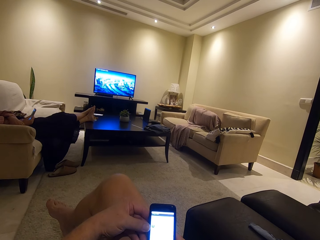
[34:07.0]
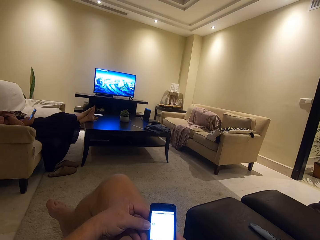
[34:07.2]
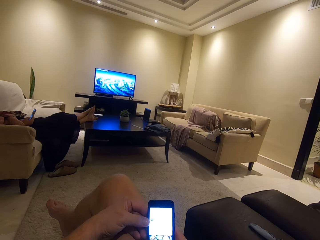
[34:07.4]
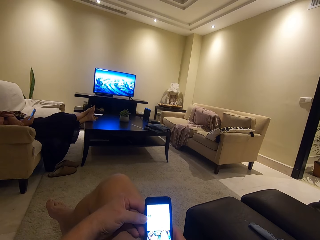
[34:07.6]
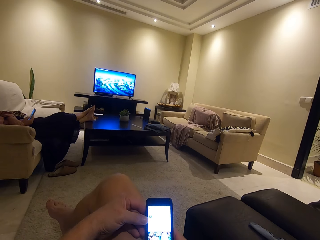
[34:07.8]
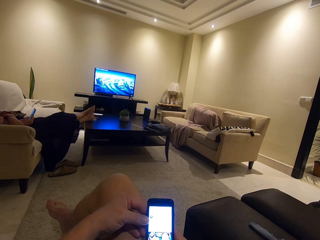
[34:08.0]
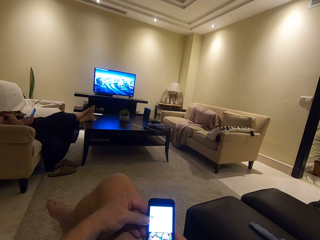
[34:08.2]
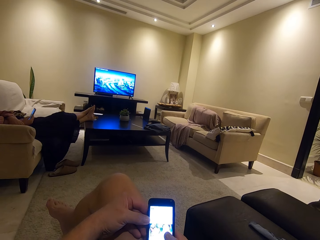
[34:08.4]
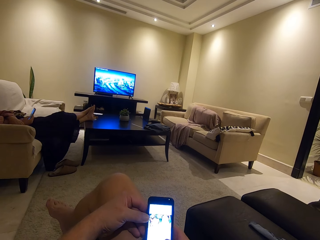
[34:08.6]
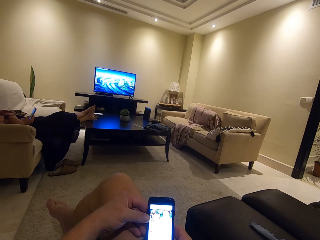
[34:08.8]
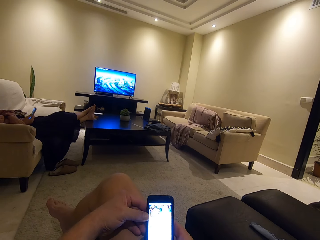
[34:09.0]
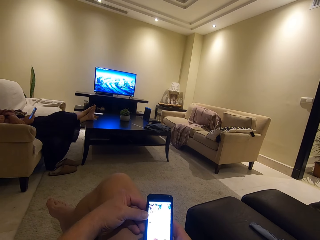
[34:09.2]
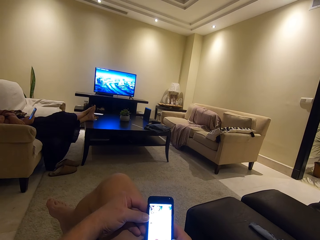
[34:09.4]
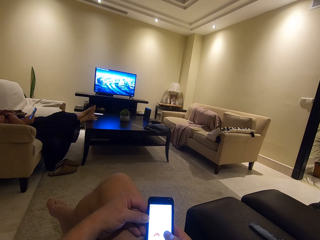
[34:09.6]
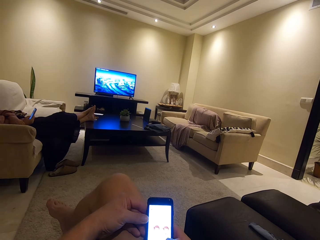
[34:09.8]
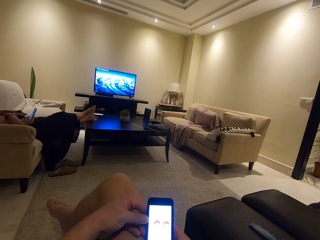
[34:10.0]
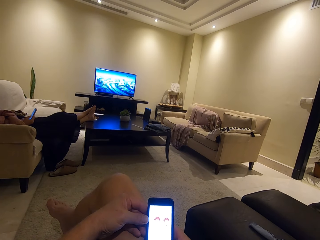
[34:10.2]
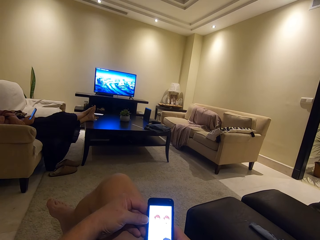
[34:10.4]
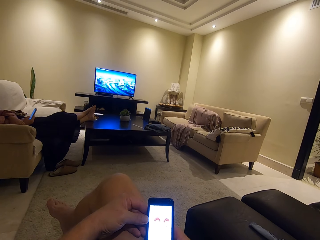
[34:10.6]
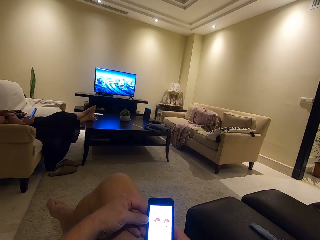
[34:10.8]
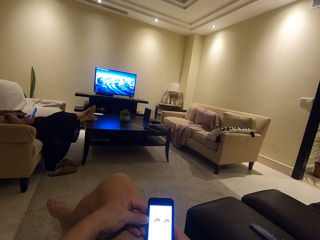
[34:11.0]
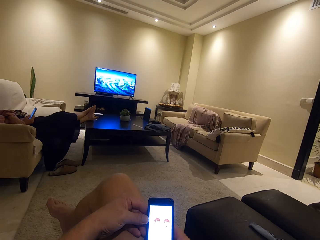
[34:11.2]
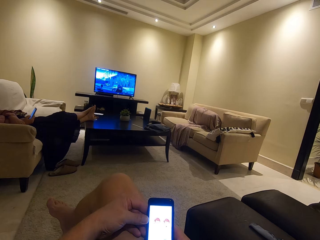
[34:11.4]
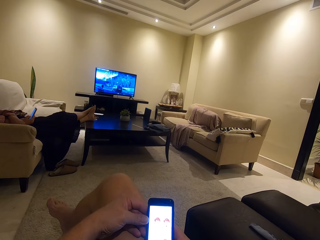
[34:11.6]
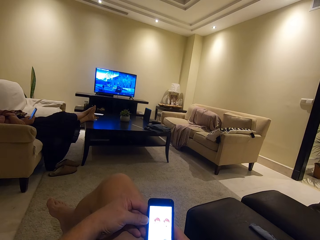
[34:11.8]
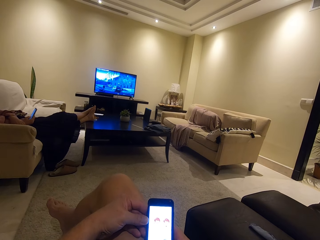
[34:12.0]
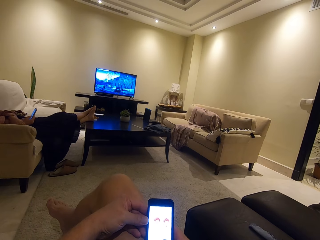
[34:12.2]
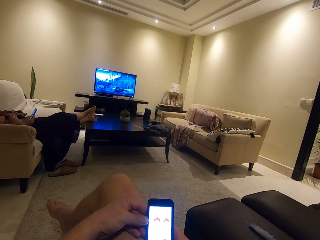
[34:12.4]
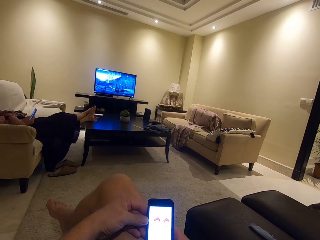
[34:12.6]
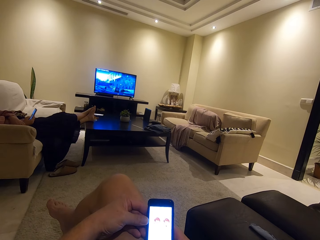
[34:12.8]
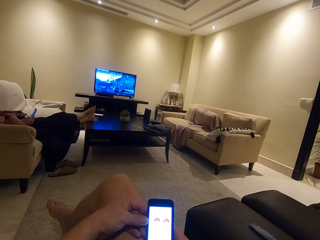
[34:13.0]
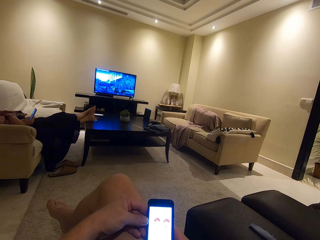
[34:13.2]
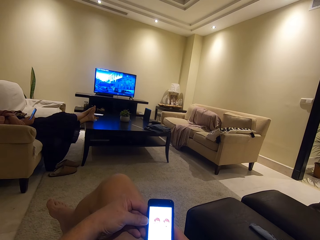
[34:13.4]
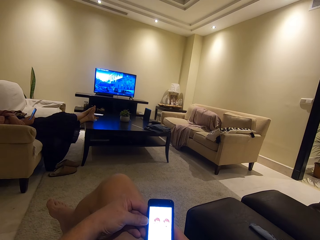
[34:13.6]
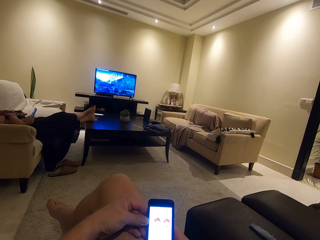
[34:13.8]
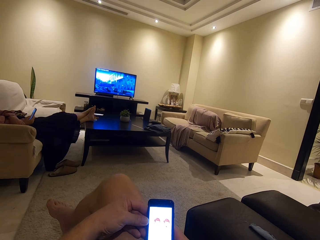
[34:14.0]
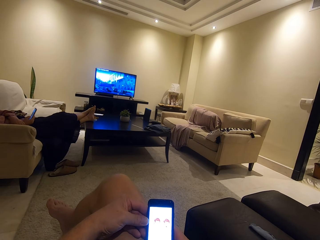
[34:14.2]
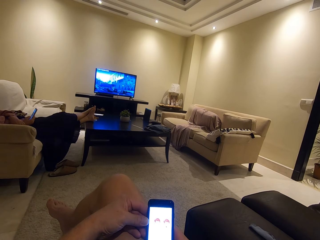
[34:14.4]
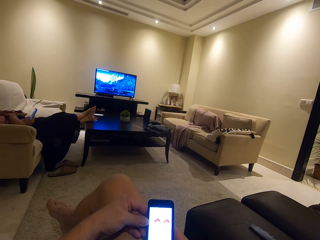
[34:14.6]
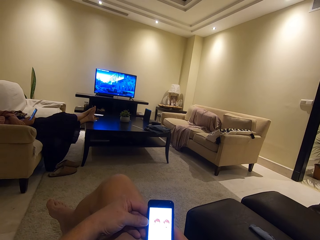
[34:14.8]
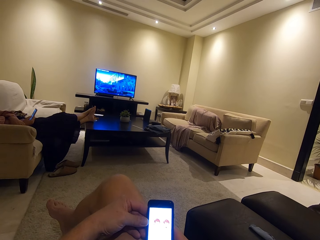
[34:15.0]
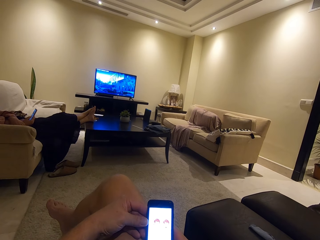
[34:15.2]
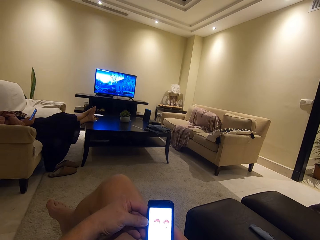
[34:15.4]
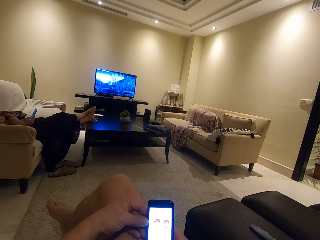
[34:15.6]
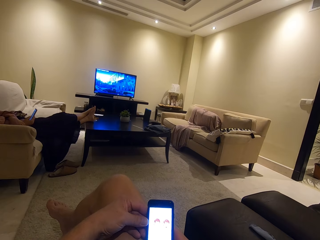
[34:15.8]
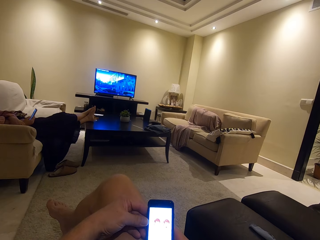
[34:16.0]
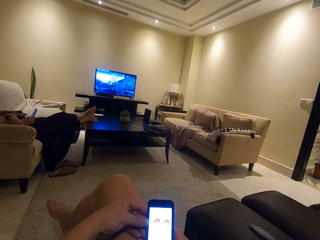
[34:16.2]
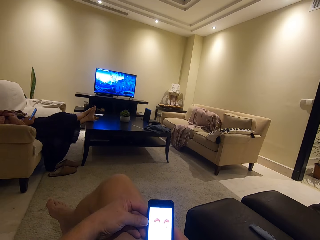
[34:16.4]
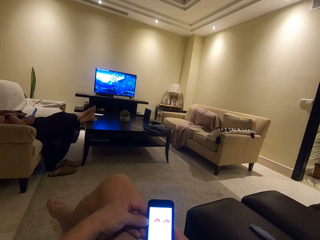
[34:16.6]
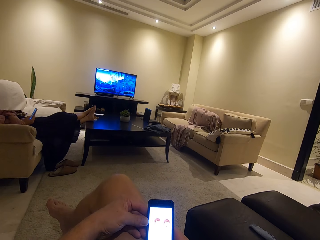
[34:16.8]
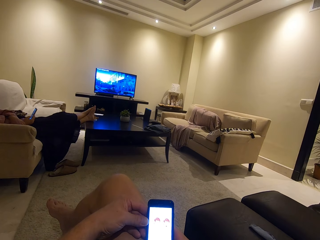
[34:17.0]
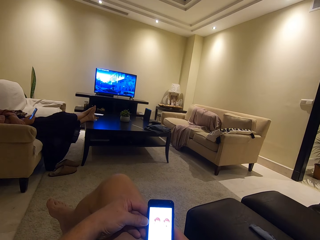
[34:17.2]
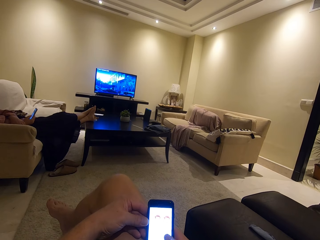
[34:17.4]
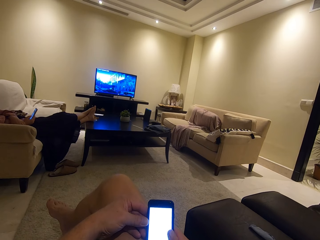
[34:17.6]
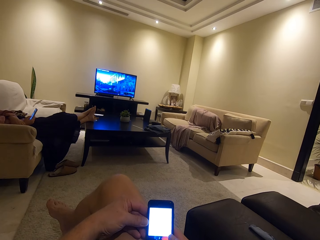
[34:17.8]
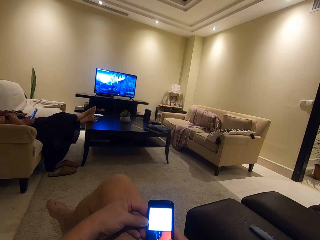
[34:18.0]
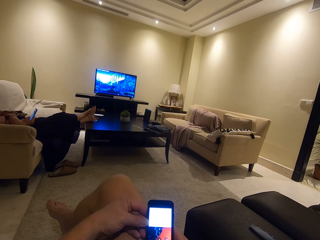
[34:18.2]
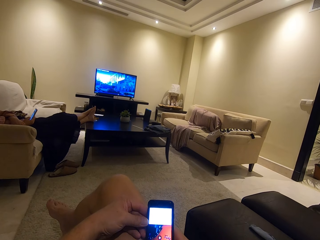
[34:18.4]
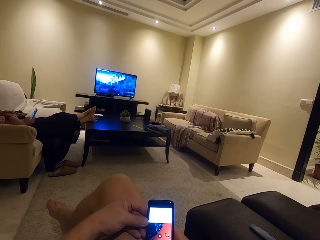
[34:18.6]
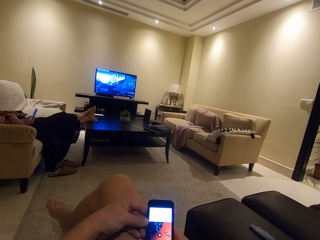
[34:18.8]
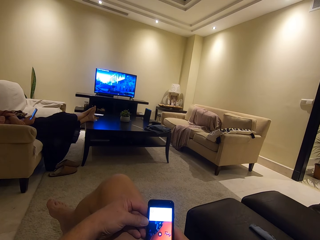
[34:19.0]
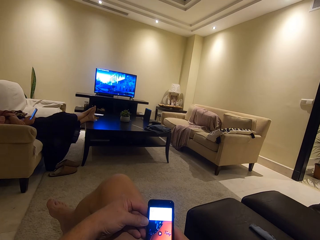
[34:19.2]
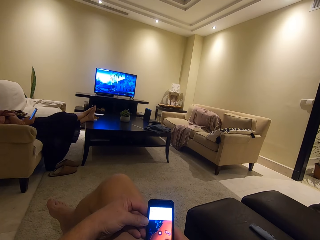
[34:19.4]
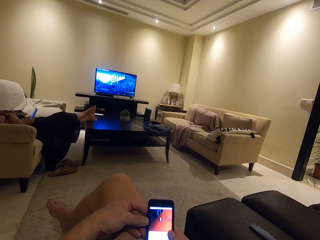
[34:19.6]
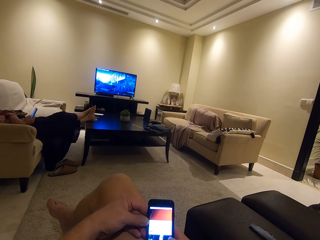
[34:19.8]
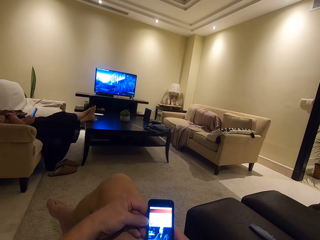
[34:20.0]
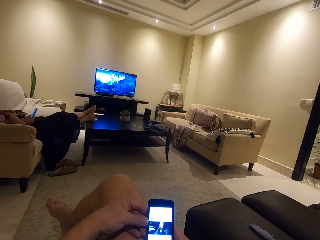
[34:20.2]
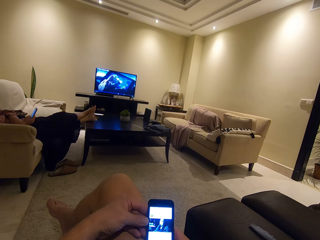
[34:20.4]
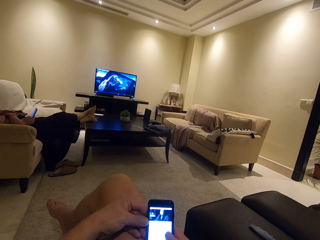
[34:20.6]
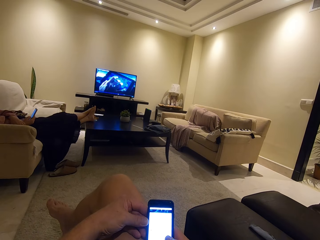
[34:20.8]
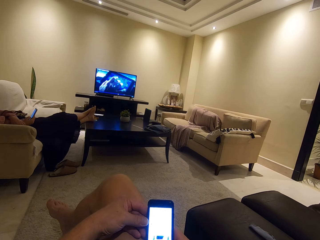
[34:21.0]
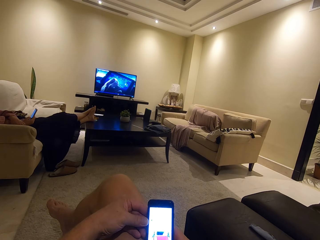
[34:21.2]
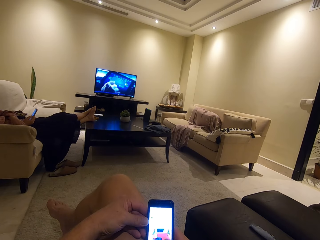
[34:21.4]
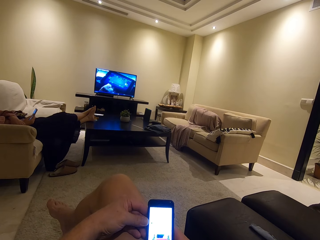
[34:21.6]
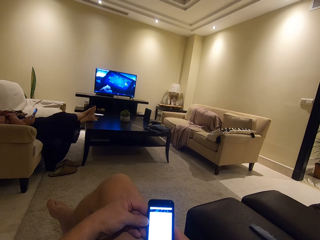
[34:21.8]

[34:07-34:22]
The camera wearer stares at the phone. A woman operates the phone. The camera wearer operates a phone.

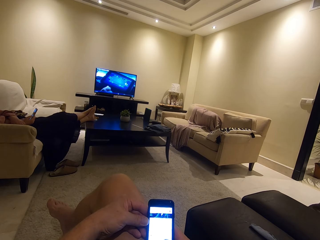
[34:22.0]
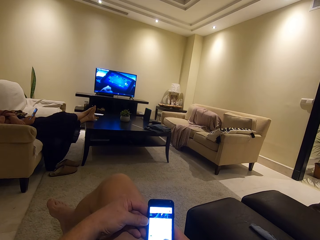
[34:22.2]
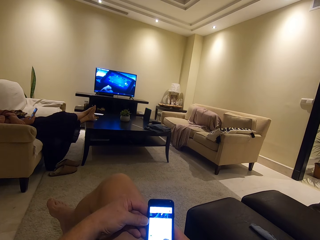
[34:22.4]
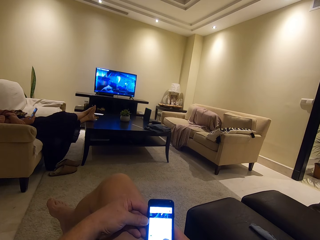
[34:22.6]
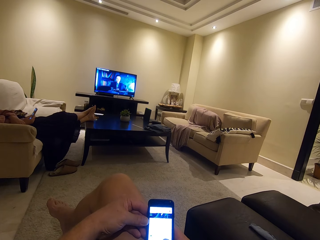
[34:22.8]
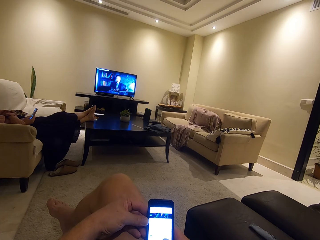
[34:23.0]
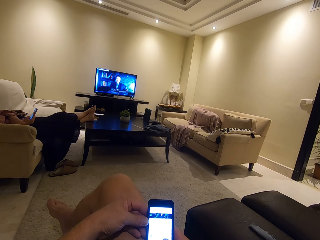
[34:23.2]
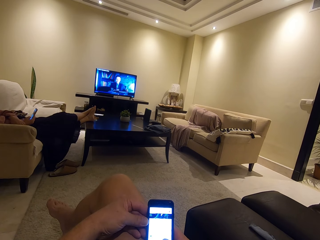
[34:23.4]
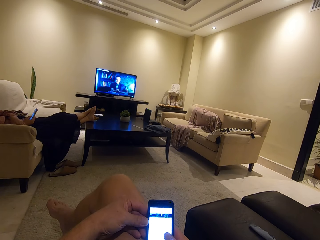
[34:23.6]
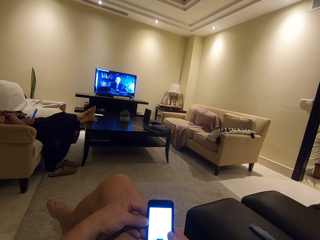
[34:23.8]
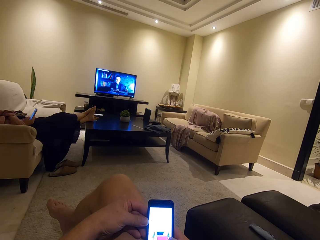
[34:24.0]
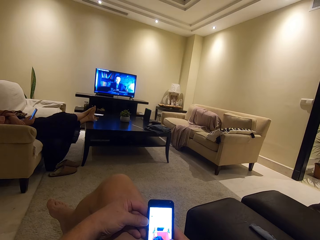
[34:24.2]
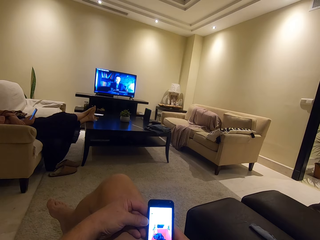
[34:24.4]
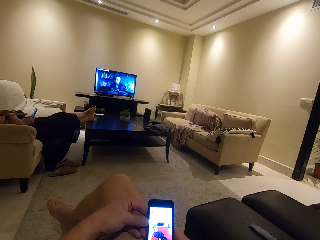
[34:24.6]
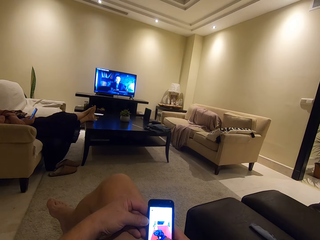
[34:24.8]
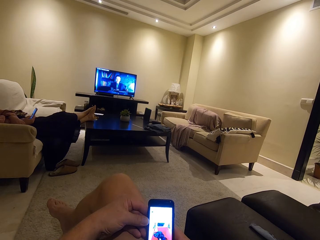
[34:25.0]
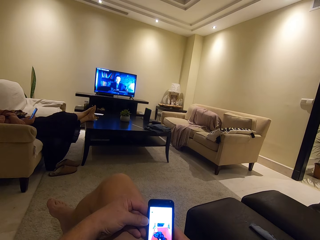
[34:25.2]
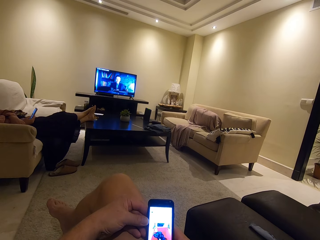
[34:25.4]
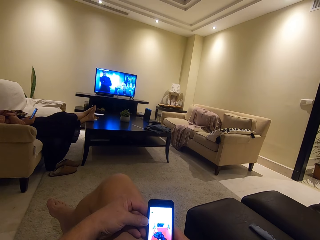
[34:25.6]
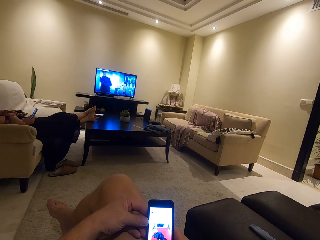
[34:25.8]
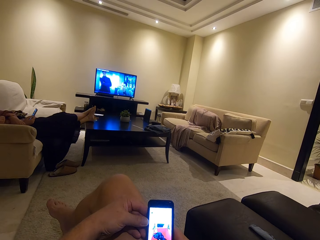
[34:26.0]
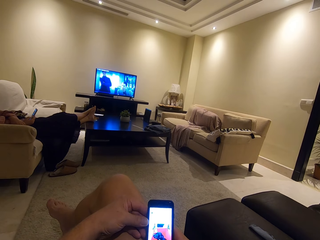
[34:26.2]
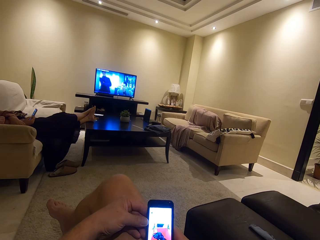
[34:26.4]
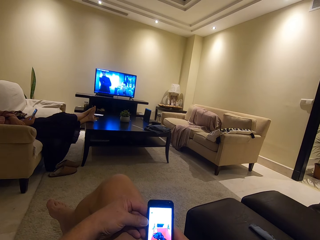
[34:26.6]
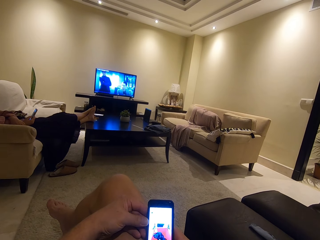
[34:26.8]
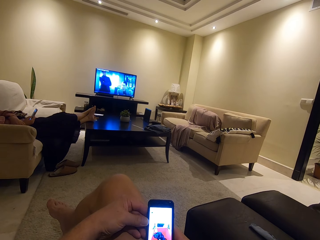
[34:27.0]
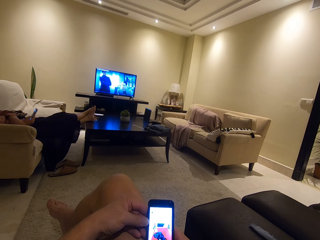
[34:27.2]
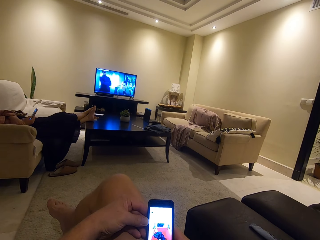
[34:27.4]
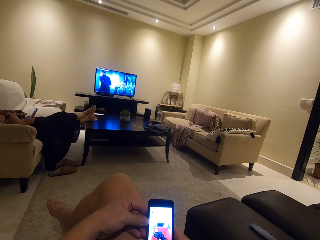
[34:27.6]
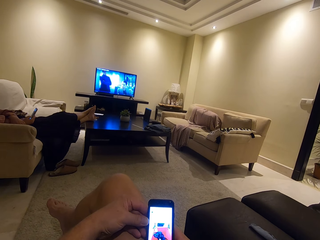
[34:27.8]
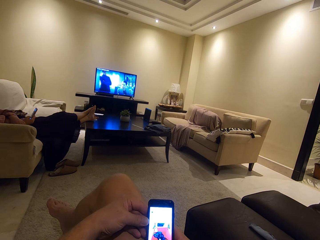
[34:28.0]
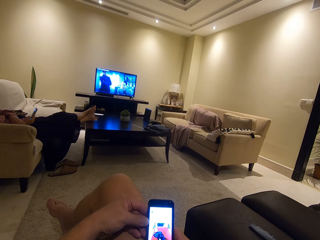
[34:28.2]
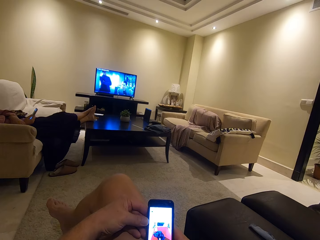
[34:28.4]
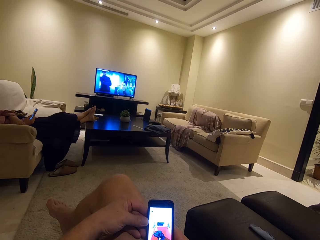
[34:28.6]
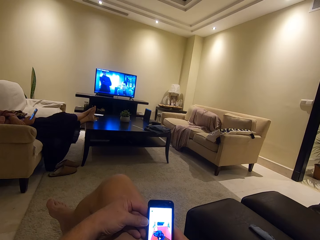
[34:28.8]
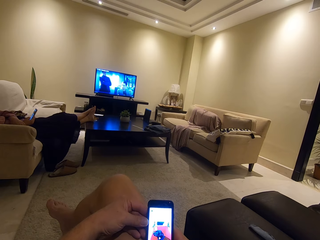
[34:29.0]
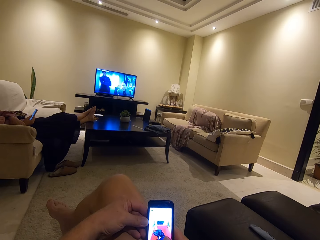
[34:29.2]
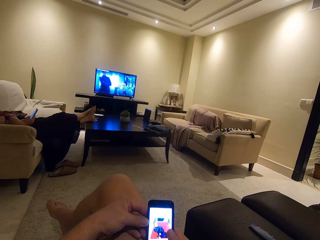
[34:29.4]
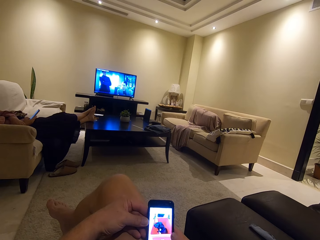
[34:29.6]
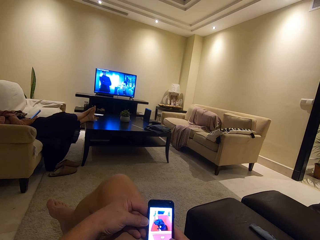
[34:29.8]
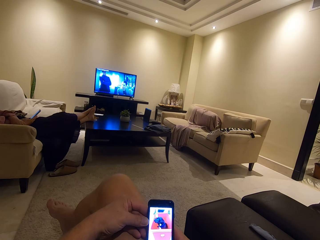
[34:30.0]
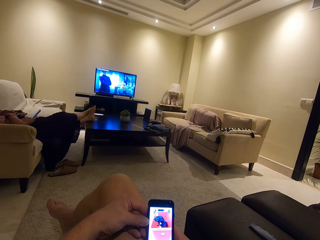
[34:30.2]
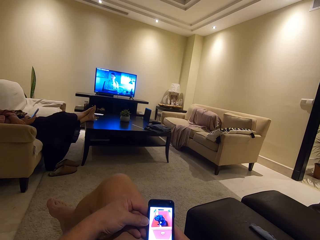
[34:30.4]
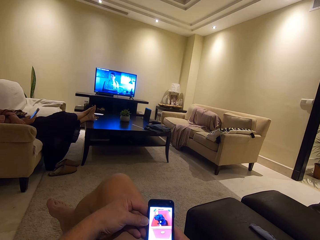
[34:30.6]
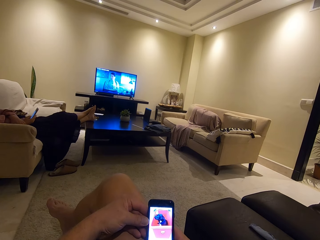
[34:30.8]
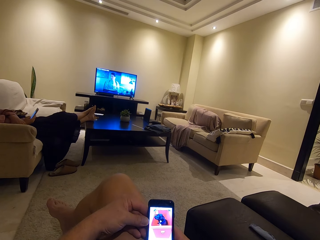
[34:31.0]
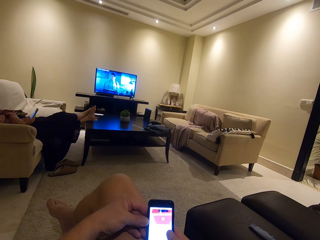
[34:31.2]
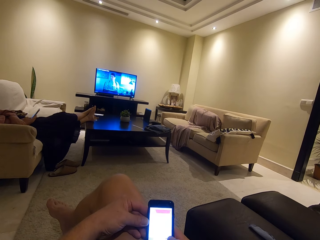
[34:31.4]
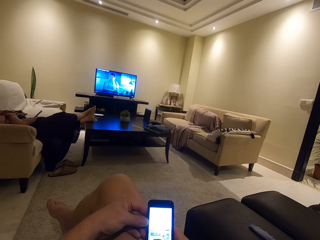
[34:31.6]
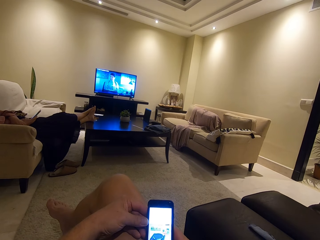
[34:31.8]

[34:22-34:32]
The camera wearer stares at the phone. They operate the phone.
